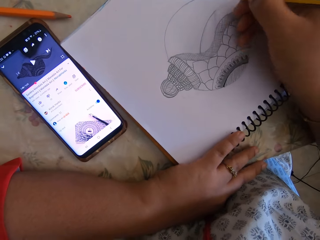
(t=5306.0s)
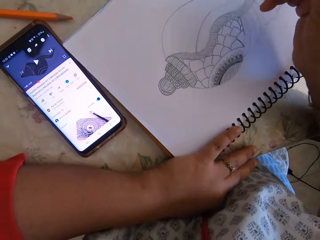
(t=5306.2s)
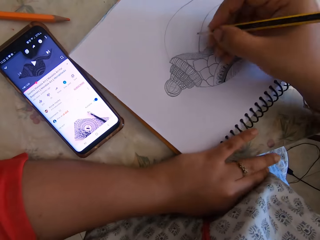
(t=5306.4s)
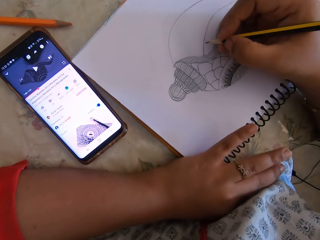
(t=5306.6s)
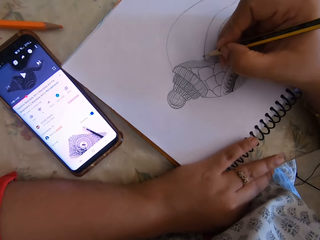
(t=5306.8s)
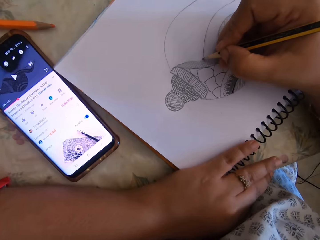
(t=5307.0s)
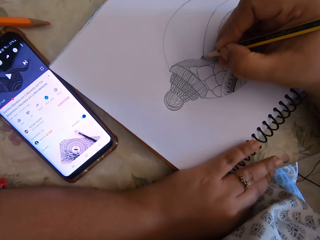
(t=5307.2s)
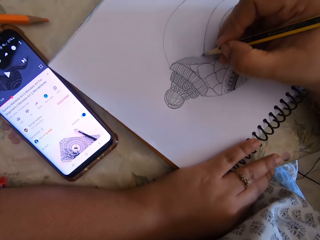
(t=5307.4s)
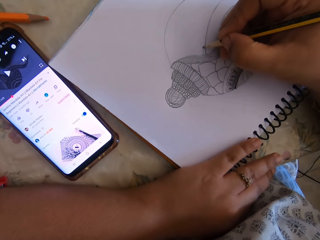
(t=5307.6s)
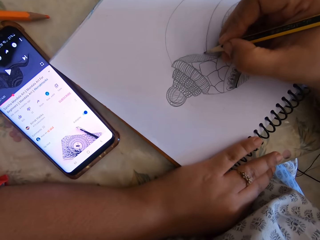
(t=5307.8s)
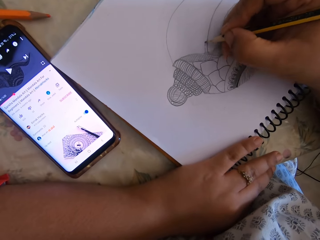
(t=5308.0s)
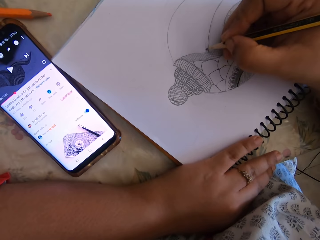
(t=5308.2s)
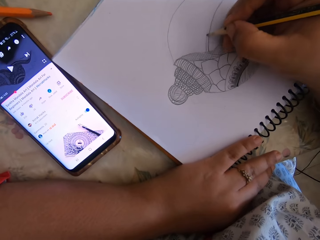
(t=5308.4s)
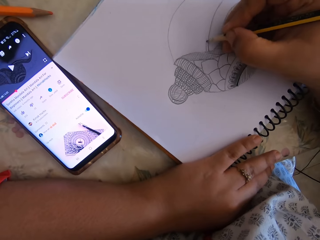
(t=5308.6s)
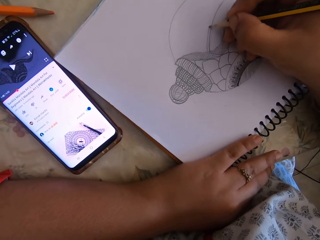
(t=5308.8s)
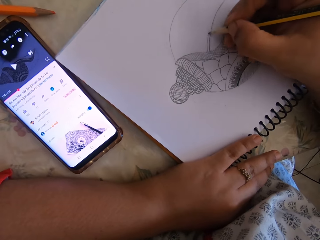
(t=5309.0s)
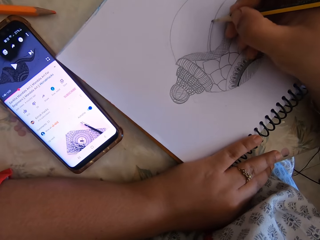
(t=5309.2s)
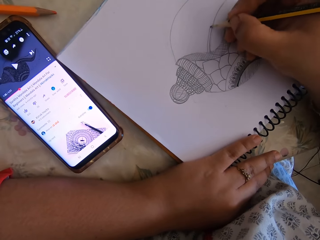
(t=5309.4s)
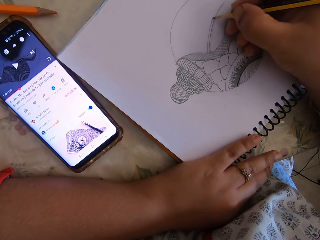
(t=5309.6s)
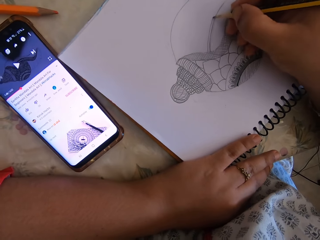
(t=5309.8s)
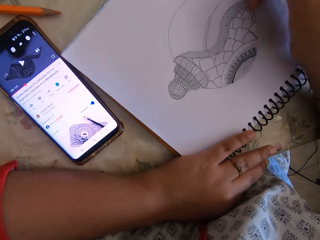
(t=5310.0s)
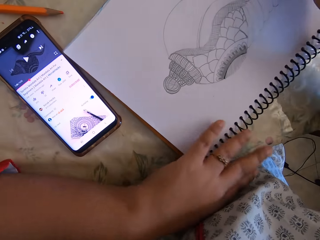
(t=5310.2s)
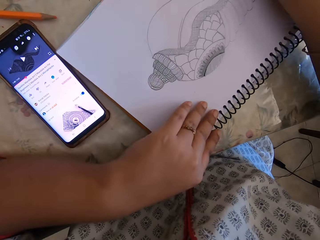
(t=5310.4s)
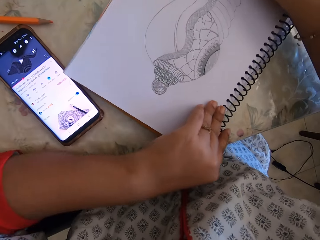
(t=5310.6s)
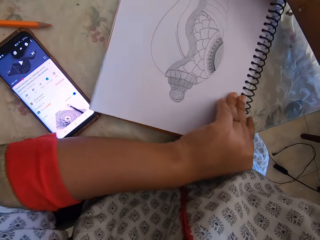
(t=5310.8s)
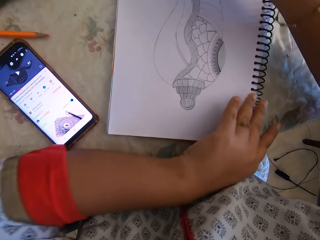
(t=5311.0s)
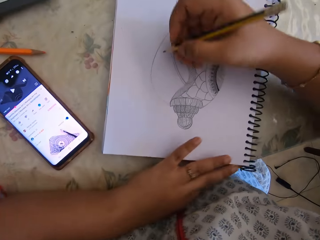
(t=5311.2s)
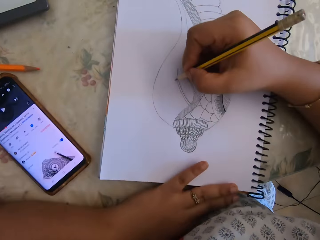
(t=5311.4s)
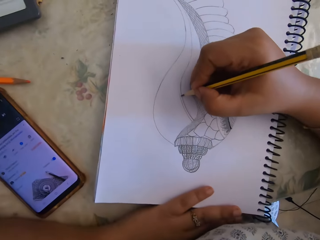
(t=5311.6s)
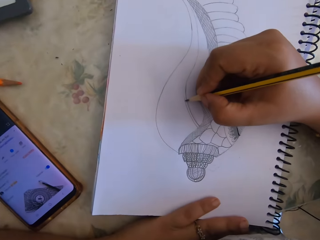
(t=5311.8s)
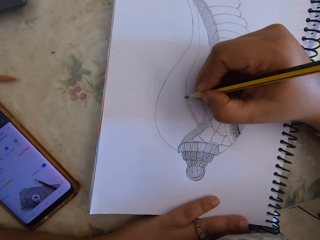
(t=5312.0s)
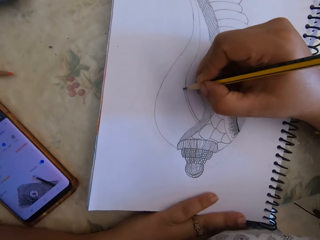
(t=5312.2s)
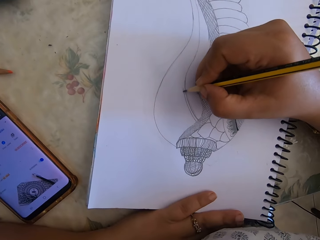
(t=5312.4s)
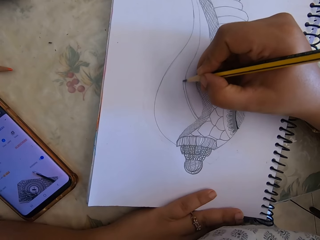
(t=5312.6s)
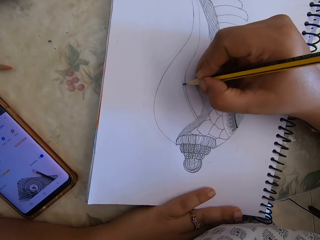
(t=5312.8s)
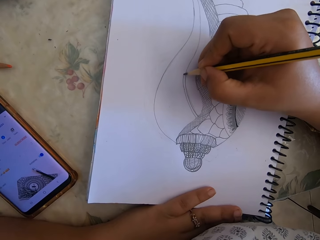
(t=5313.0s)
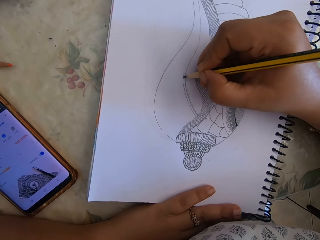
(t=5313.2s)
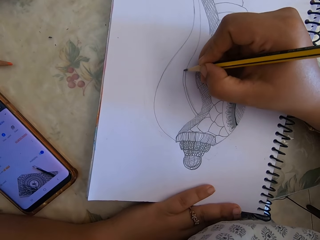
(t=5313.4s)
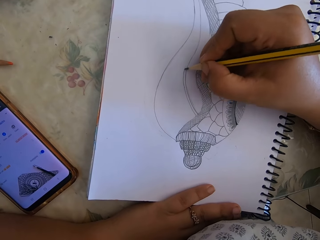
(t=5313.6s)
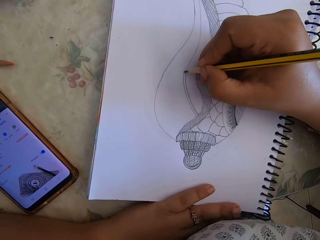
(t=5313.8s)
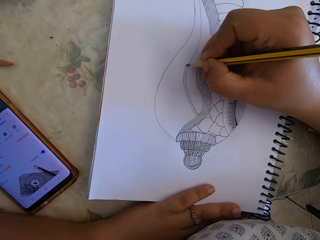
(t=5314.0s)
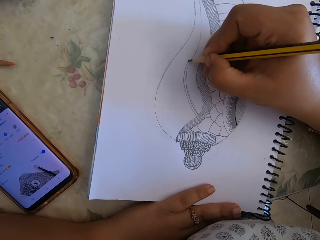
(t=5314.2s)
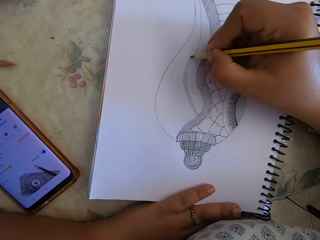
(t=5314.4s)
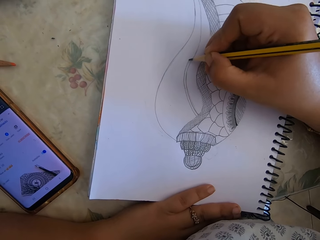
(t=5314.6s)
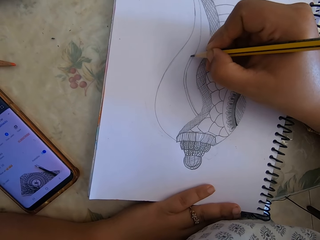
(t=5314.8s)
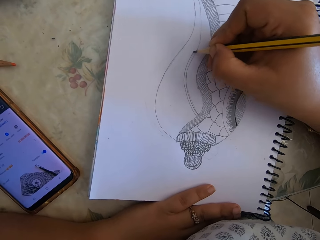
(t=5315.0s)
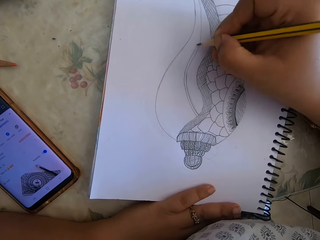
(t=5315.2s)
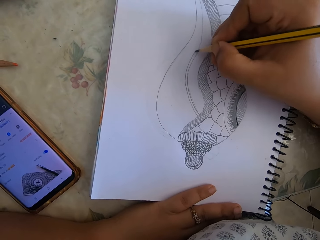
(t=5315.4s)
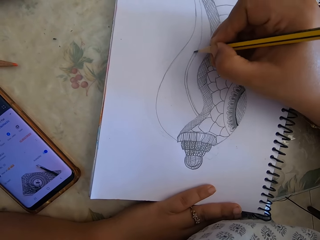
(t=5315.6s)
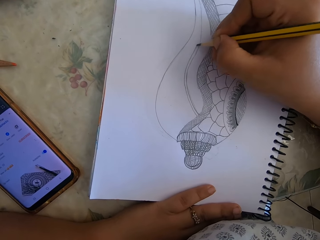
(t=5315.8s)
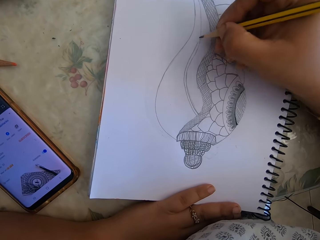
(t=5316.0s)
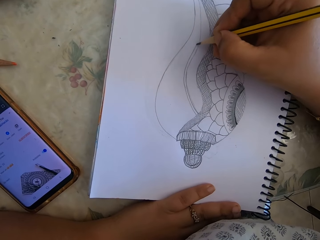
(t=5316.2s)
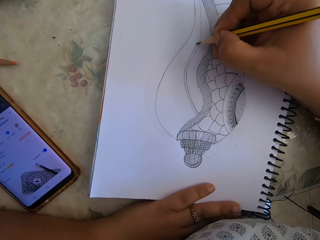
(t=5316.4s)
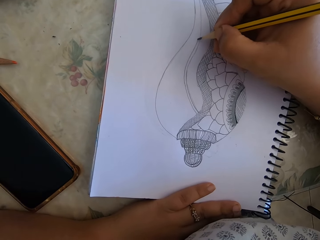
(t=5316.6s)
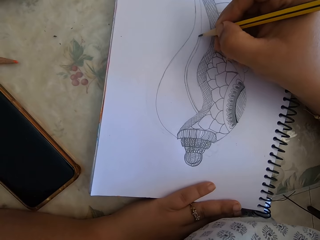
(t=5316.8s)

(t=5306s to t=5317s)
The camera wearer writes. They rotate the notebook. They draw on the notebook.

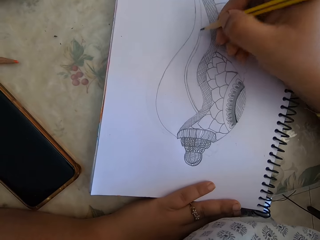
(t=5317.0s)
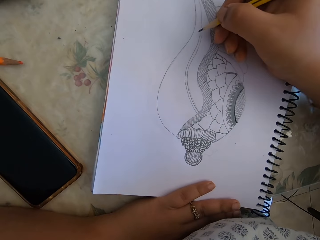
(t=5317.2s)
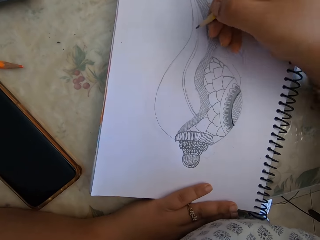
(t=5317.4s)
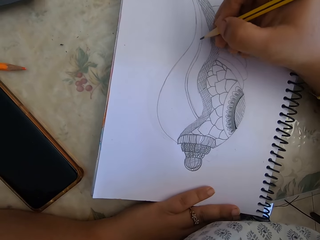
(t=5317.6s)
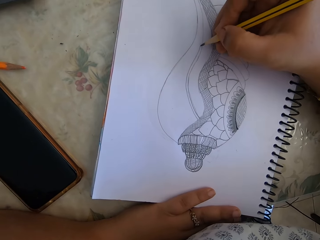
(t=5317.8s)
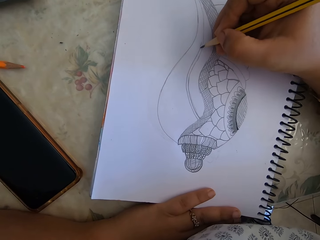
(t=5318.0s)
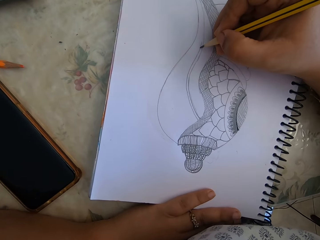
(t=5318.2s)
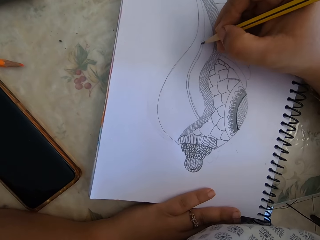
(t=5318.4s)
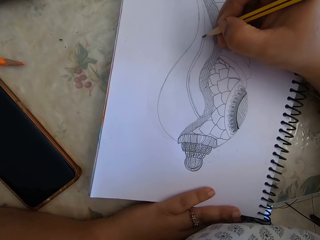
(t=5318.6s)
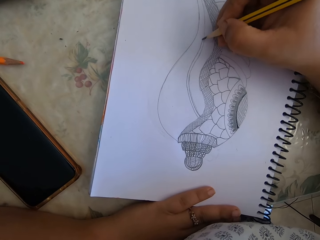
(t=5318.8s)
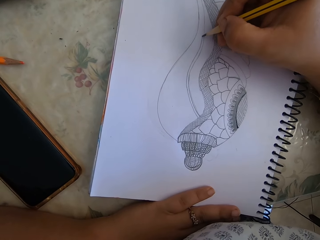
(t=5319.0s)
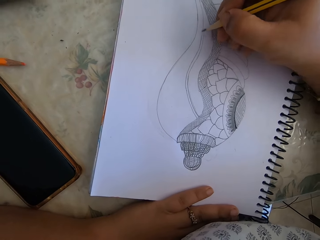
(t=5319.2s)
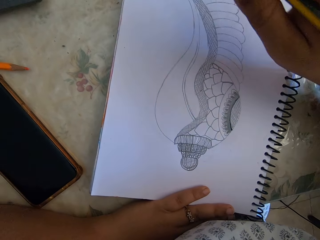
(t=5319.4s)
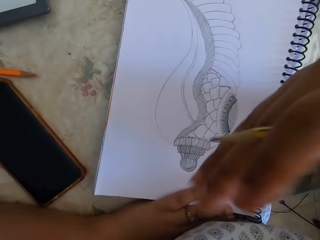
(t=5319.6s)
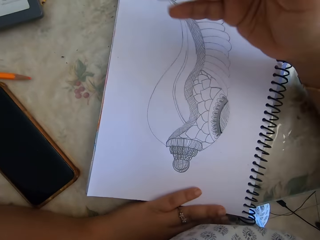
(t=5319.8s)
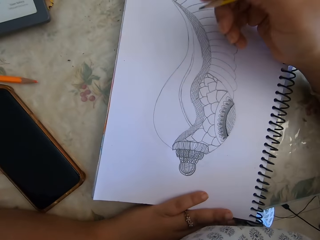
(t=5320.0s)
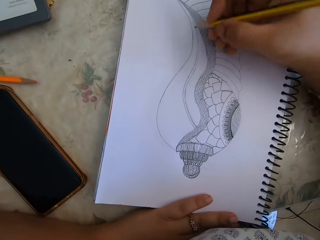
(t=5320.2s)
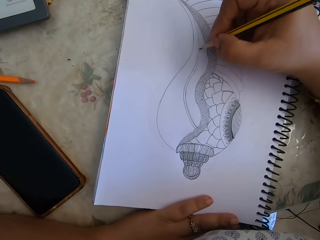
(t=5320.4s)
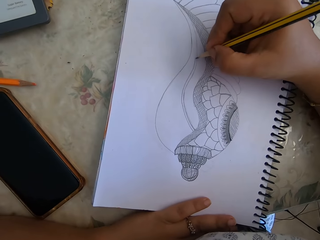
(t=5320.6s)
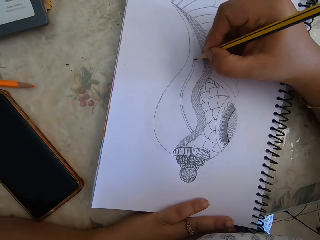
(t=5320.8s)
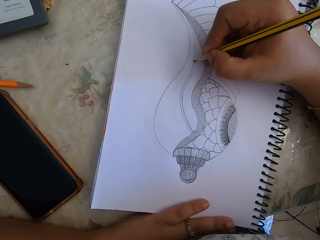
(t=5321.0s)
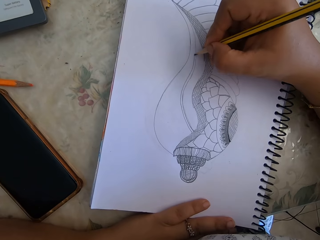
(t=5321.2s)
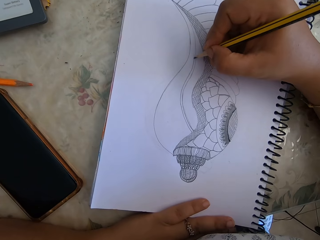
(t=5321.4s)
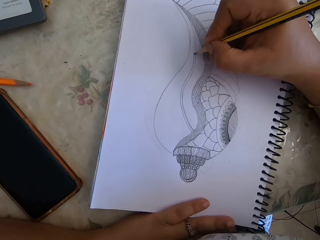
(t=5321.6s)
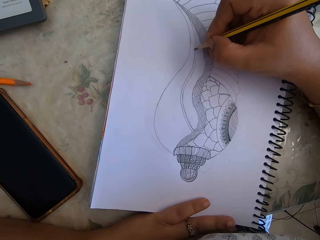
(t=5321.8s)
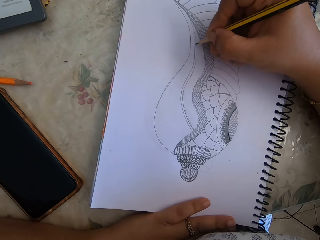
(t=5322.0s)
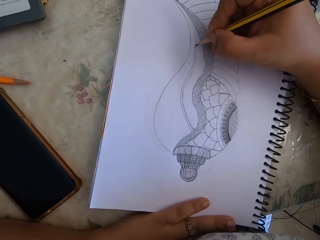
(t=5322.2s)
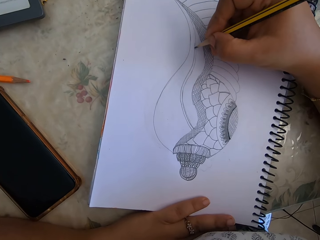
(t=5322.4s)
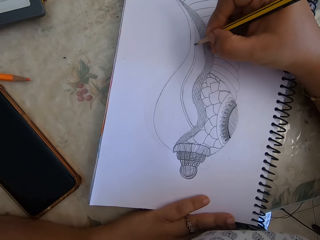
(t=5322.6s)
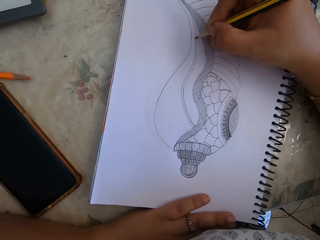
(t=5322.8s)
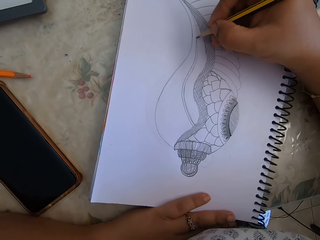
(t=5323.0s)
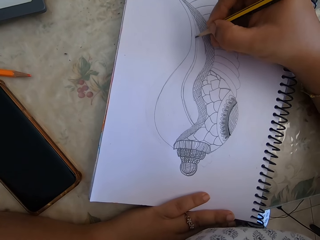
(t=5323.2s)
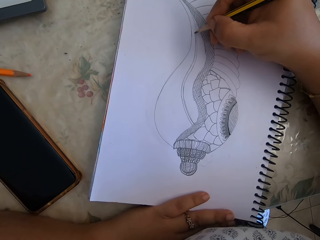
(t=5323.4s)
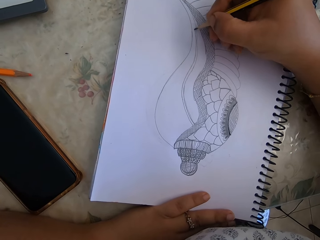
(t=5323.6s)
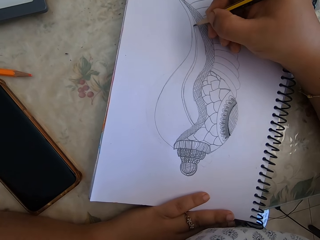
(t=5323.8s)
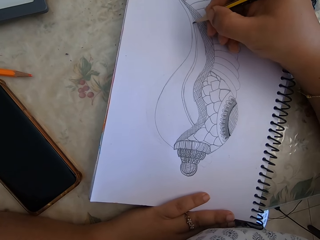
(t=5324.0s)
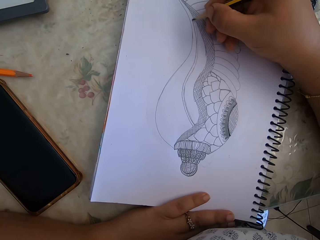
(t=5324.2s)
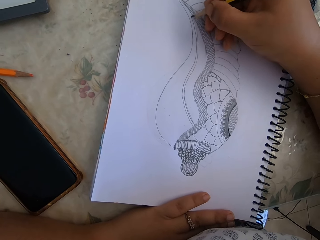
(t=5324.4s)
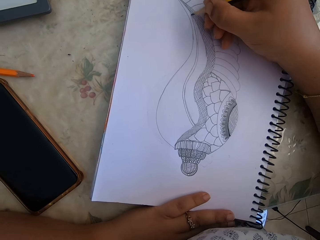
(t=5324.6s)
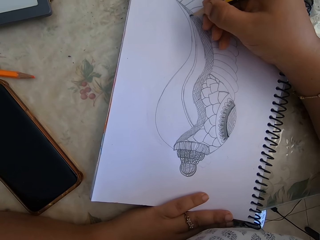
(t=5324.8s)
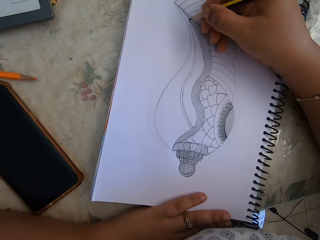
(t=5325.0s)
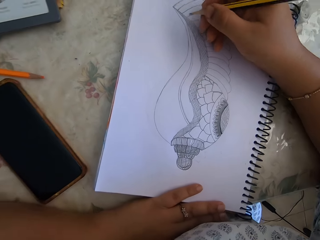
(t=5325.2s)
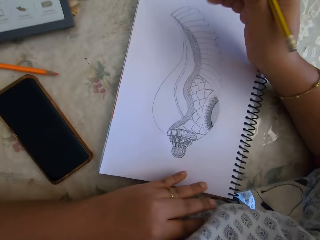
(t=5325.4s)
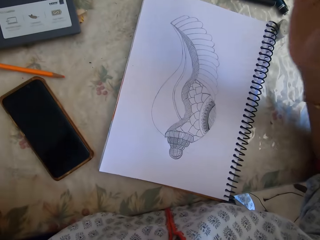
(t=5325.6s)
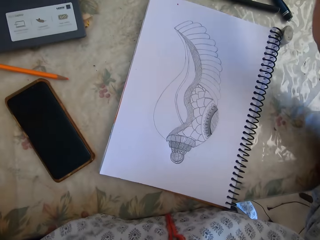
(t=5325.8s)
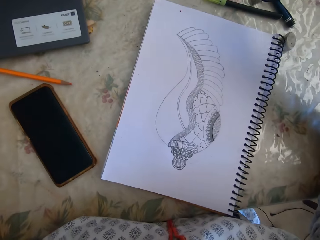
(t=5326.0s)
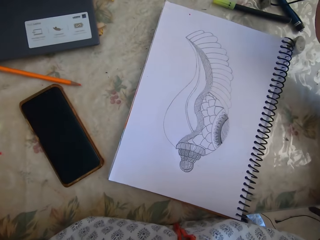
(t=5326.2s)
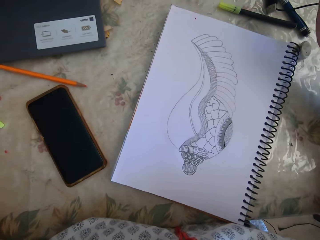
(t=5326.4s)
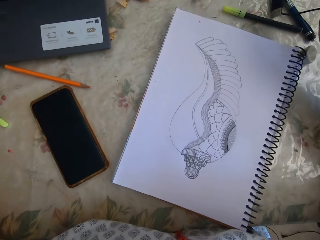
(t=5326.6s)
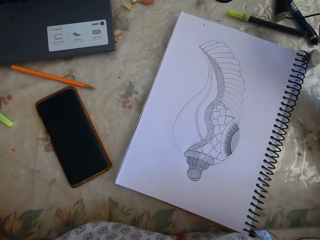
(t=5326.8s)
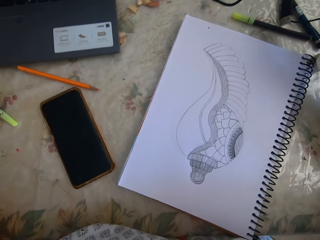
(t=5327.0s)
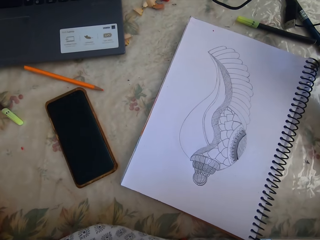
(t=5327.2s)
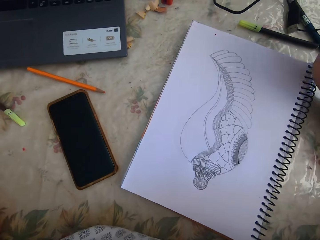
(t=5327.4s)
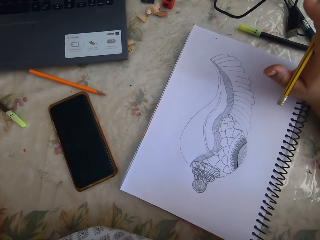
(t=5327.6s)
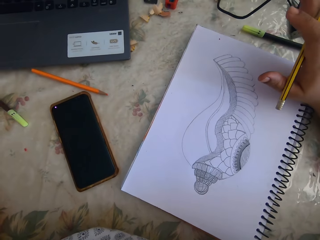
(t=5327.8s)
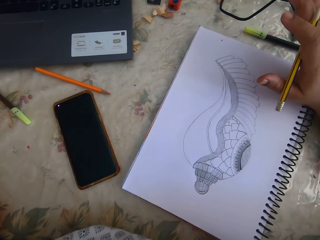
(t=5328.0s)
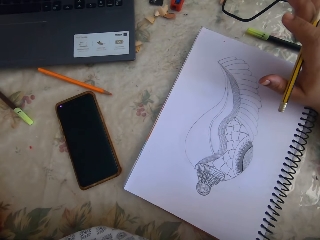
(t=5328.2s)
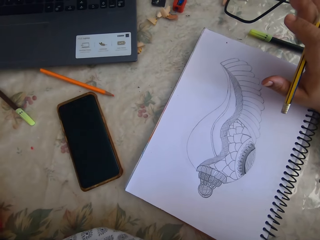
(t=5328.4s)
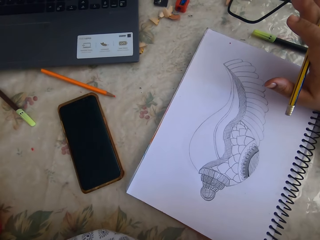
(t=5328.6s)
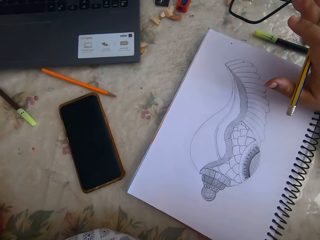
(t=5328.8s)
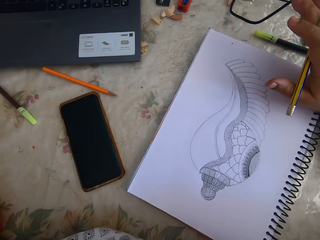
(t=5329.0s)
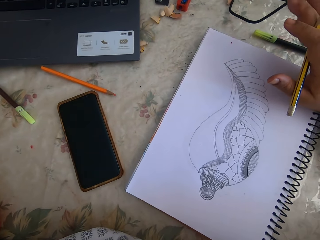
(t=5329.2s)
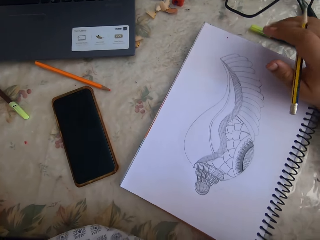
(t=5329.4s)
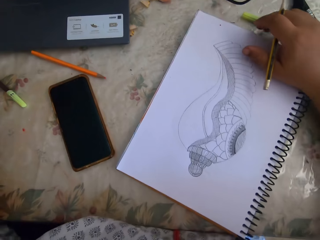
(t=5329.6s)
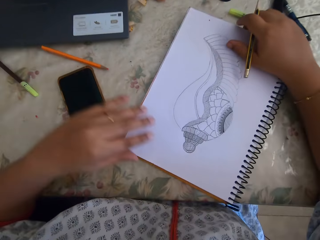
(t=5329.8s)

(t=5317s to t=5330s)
The camera wearer talks. They draw on the notebook. They talk.
